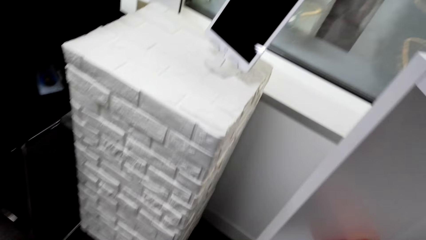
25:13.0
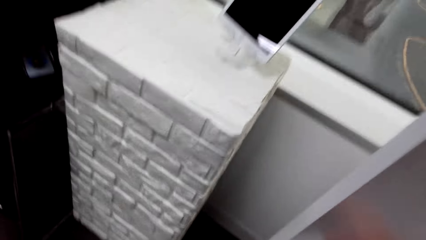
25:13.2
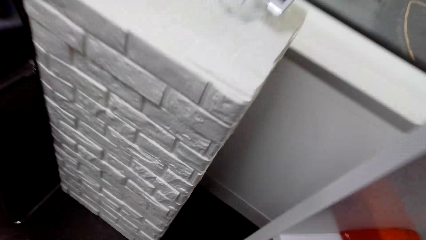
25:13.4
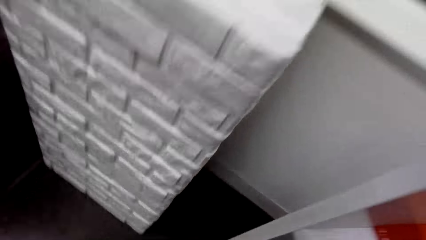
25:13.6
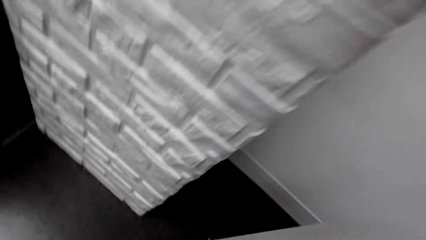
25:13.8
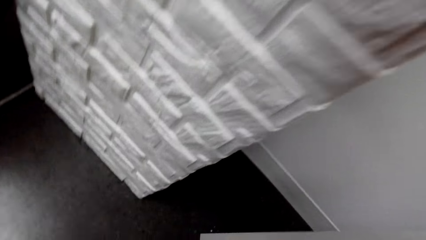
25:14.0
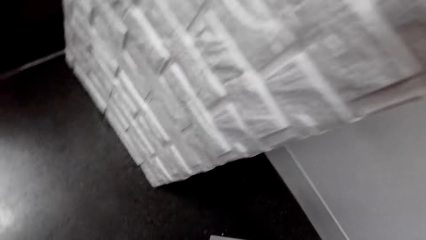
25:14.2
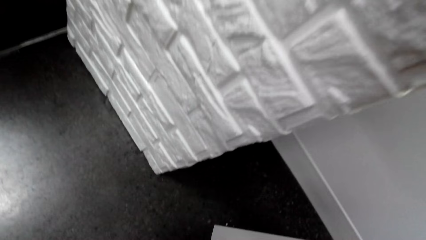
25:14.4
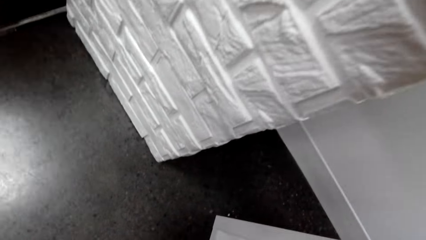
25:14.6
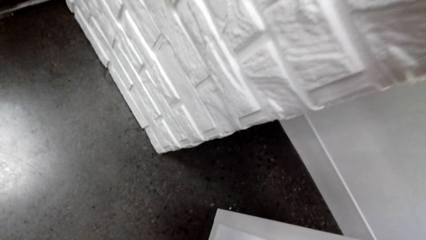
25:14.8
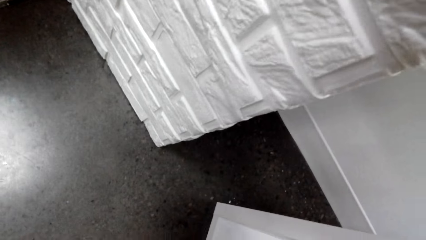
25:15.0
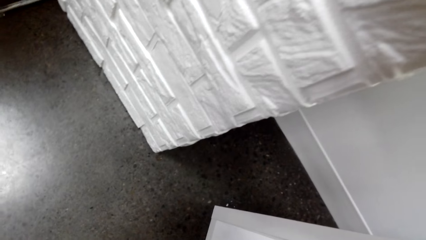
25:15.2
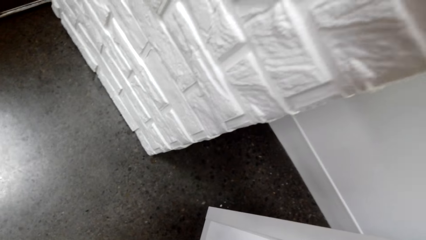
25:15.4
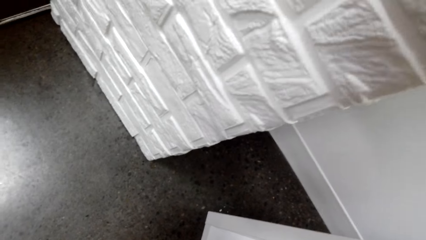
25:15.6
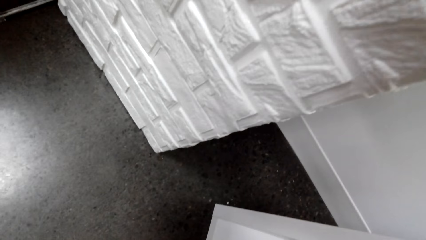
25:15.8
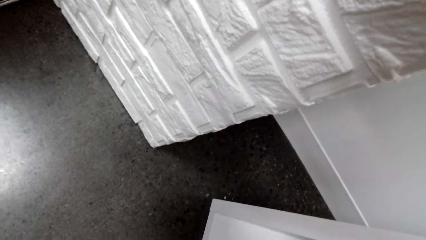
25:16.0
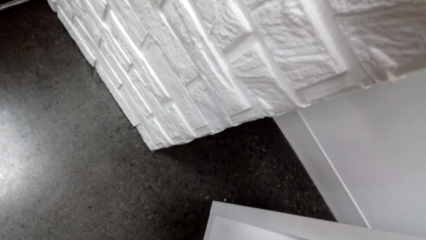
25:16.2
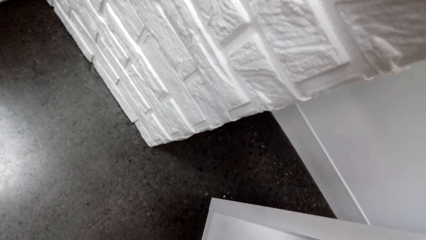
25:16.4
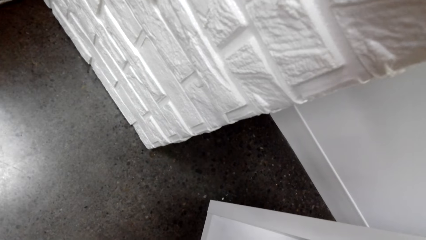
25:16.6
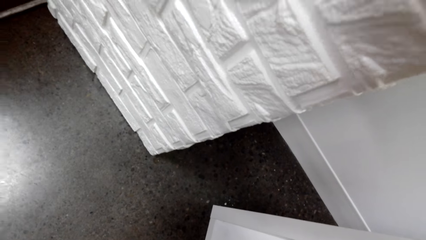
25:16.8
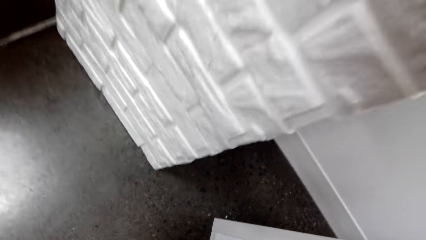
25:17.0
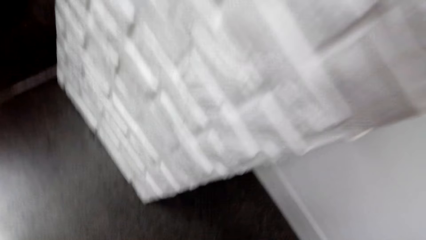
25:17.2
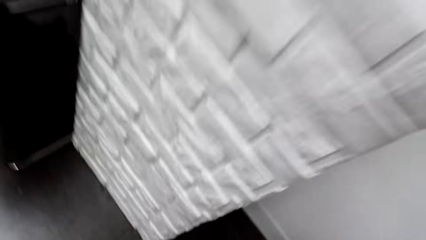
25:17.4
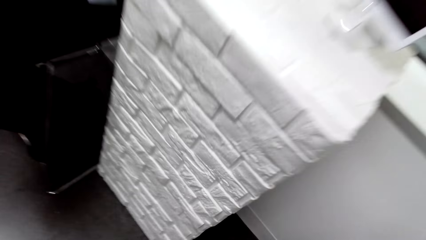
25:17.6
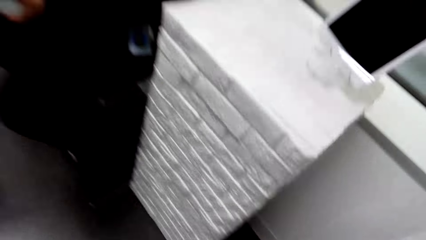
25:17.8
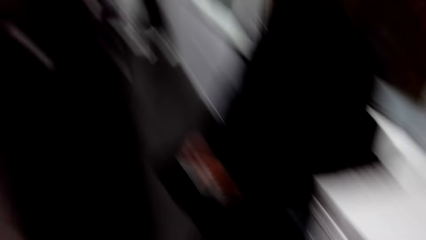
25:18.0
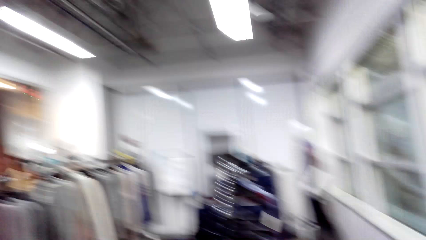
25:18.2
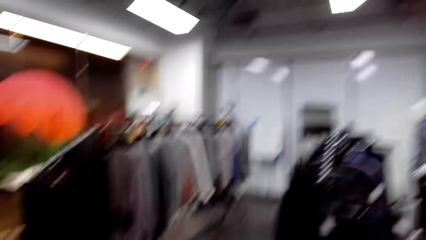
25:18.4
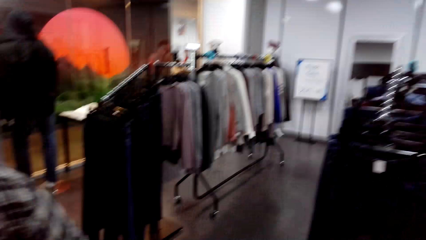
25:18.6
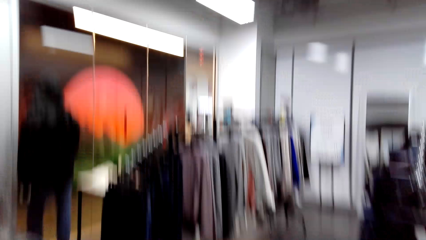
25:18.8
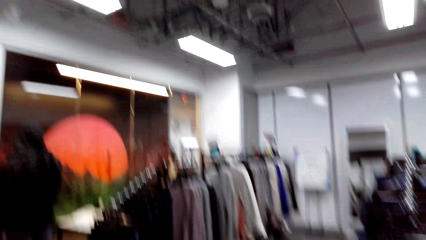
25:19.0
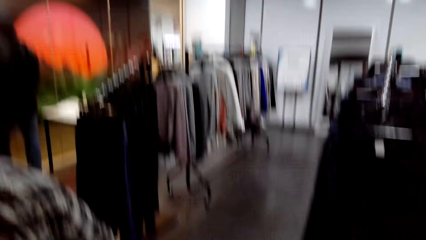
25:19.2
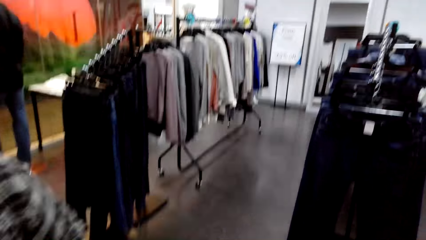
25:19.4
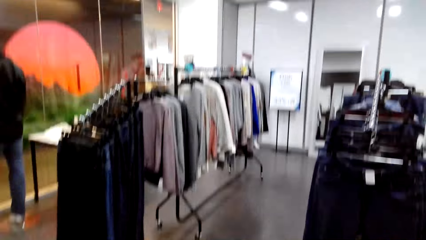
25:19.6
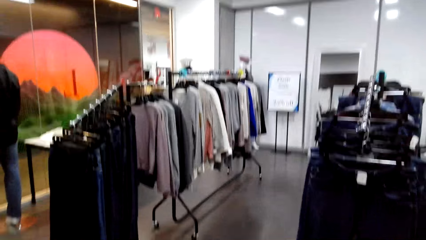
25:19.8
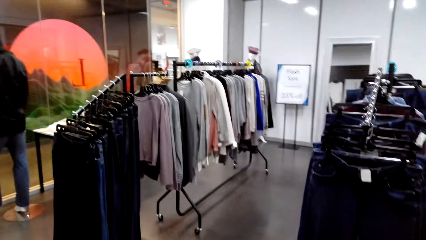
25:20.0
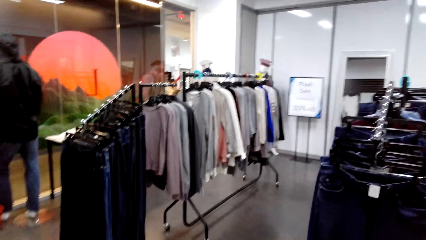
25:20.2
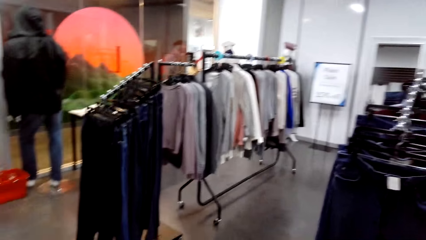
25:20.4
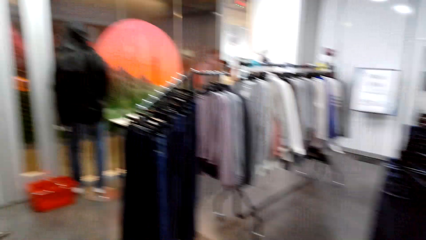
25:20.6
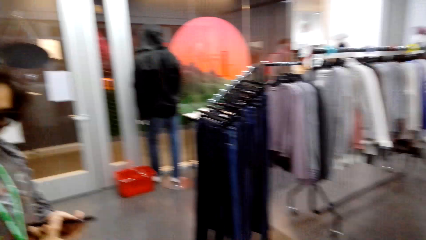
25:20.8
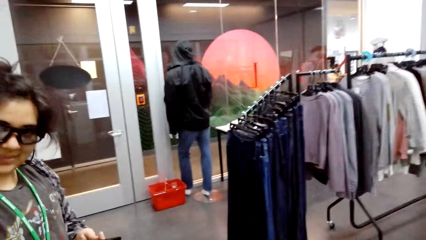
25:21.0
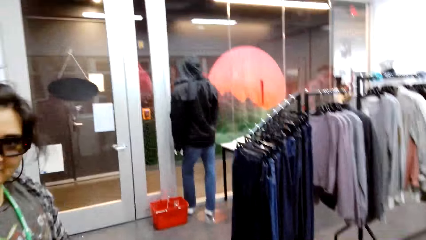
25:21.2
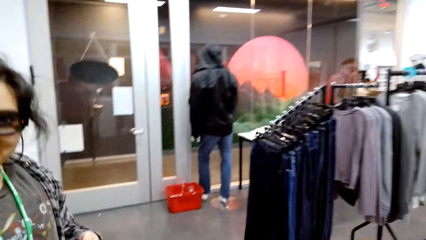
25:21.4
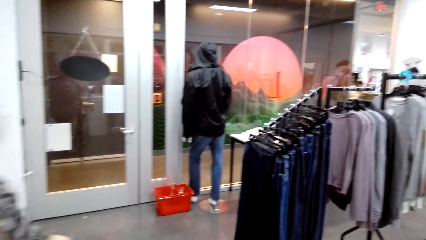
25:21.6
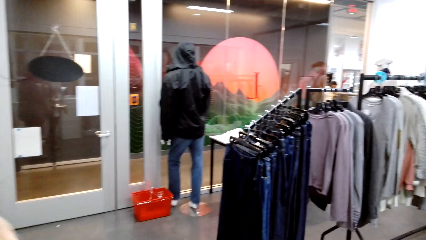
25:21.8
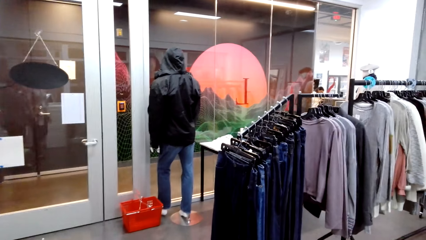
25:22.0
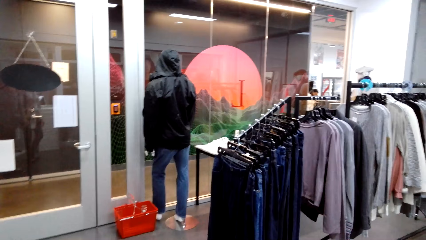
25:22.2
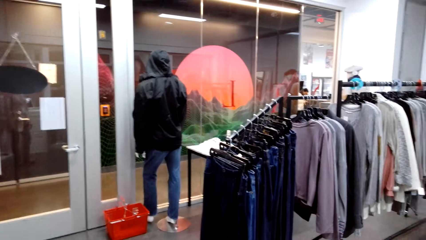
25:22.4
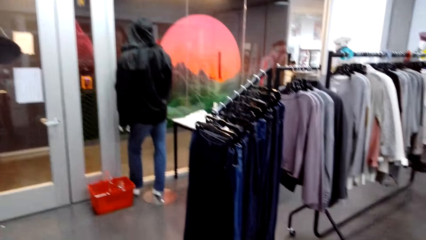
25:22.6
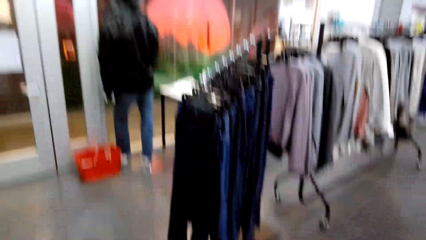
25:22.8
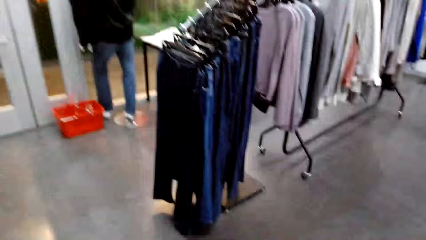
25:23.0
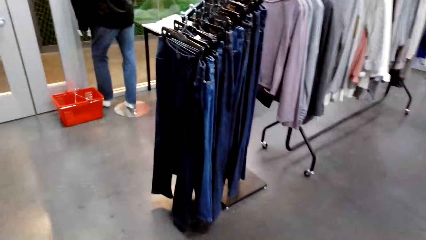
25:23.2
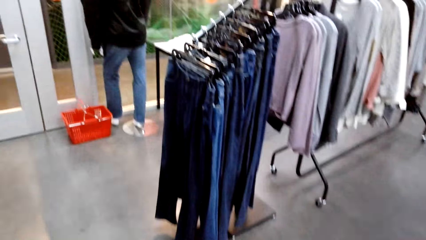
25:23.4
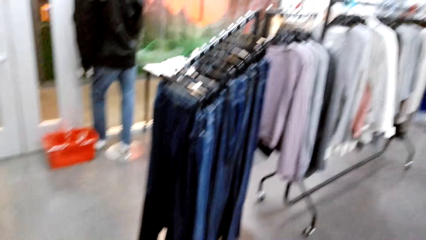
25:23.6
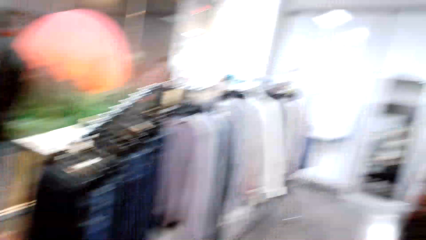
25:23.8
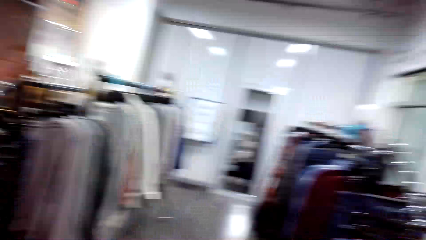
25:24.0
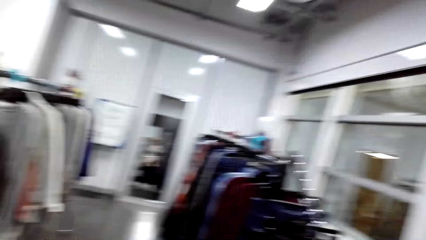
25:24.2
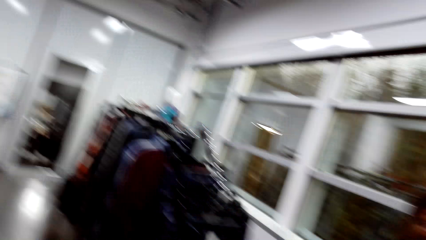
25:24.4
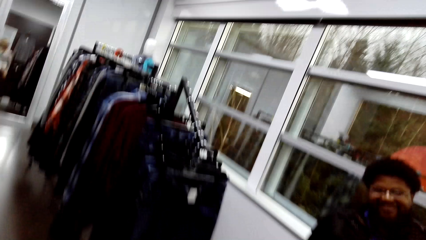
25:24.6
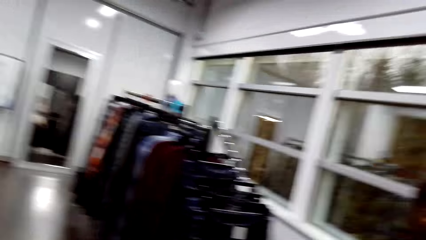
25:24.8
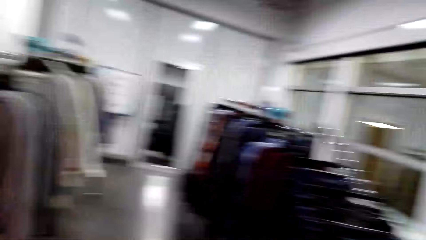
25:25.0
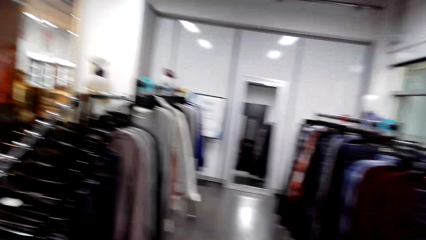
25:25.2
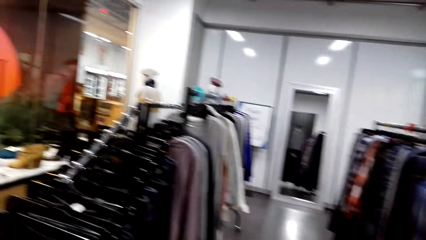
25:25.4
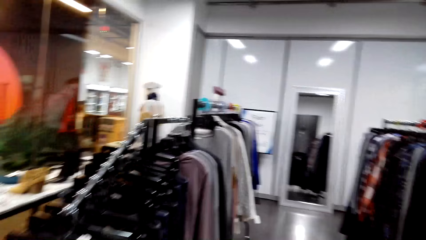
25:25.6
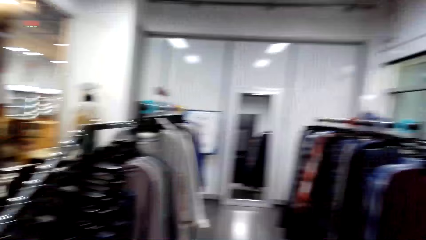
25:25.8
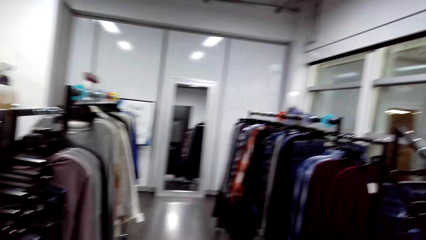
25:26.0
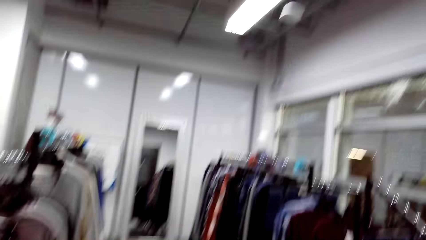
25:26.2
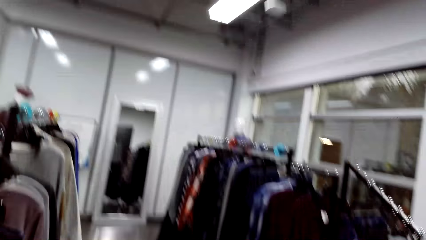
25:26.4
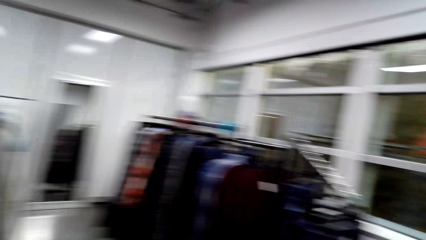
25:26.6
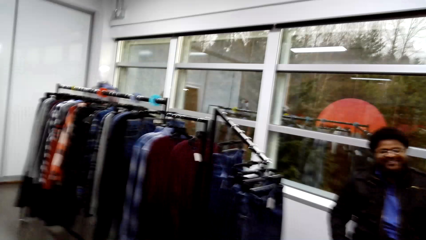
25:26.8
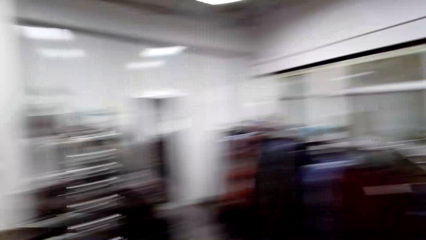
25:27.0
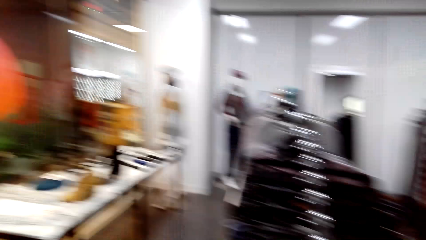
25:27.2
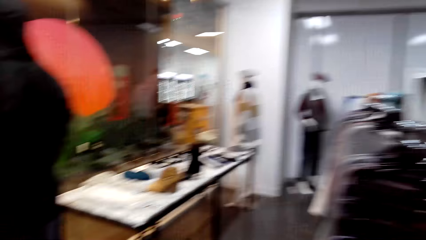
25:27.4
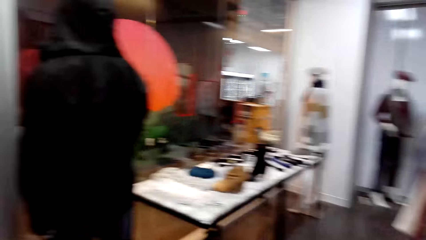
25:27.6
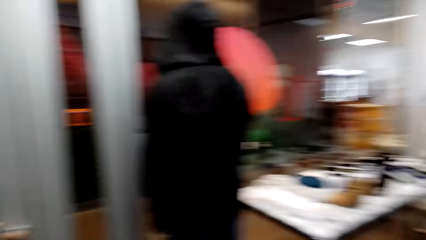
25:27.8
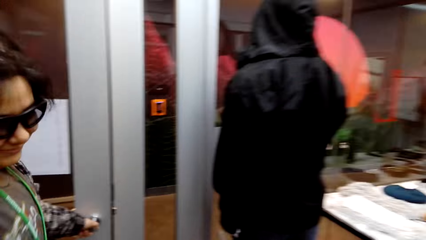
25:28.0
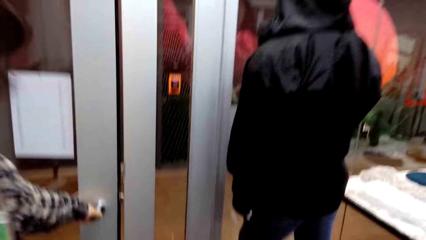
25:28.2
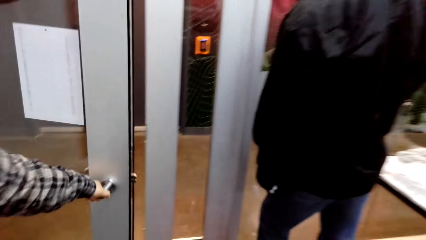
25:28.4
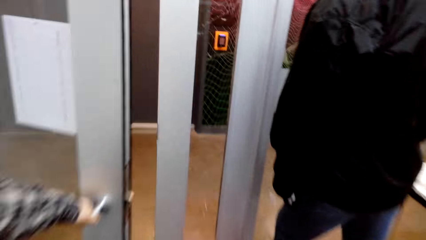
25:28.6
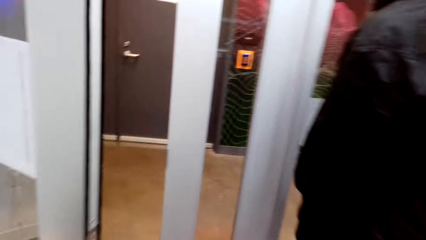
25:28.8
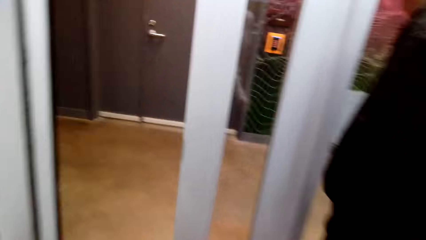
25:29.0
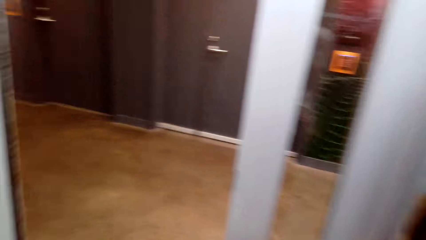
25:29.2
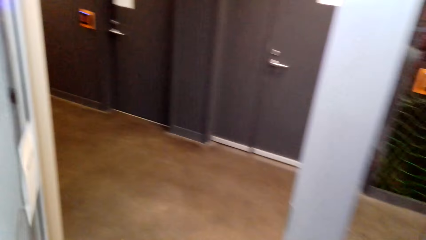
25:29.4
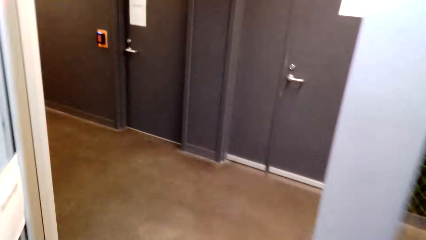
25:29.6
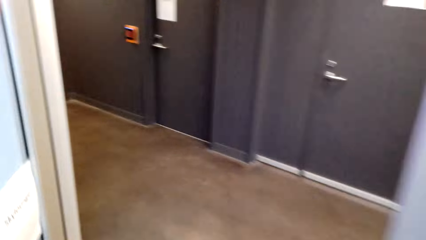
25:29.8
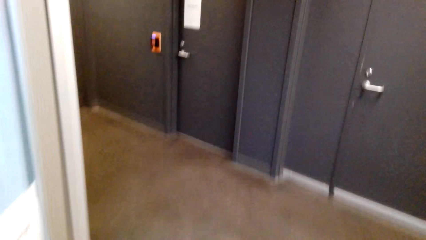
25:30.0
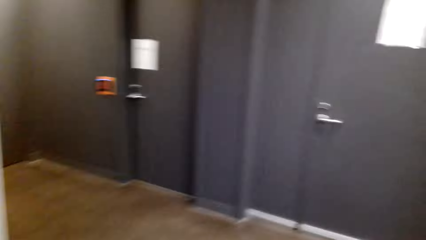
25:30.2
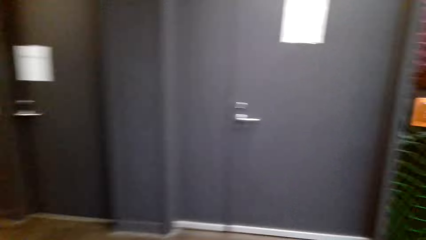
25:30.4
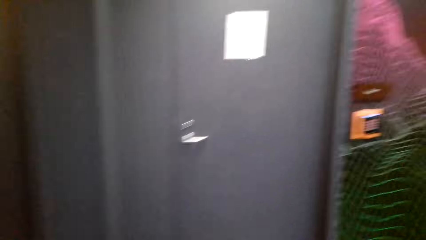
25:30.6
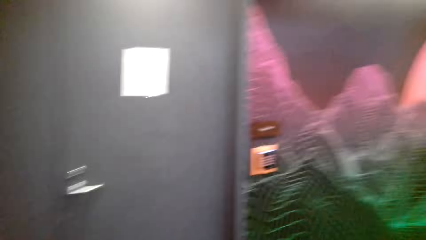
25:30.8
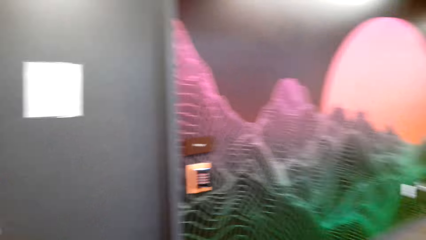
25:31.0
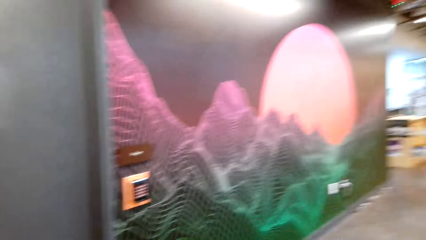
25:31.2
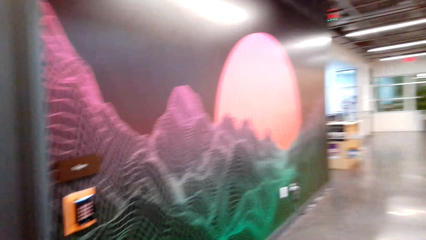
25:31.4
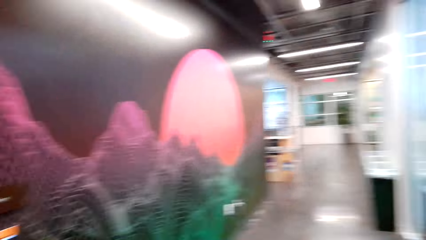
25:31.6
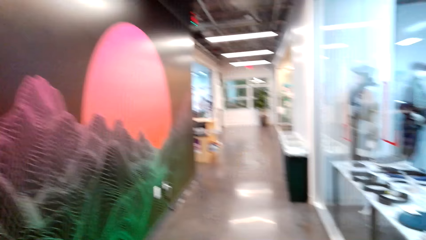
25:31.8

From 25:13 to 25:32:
The camera wearer looks around. They drop the hat on the shelf. They walk around. A person opens a door. The camera wearer walks in the cloth shop.
